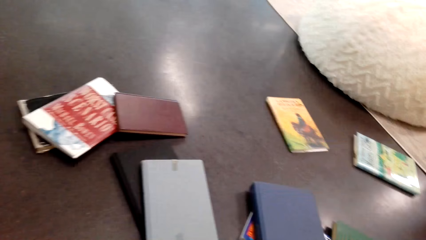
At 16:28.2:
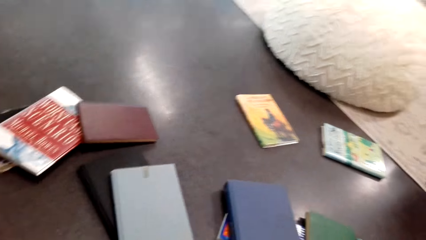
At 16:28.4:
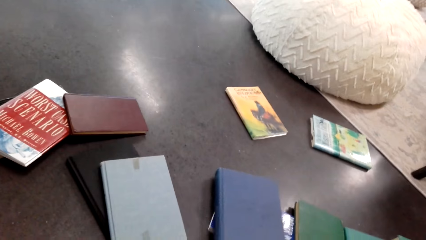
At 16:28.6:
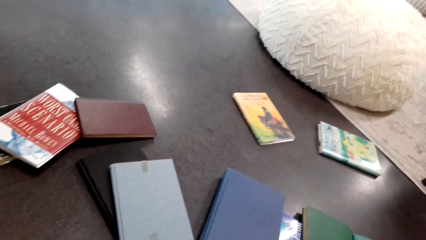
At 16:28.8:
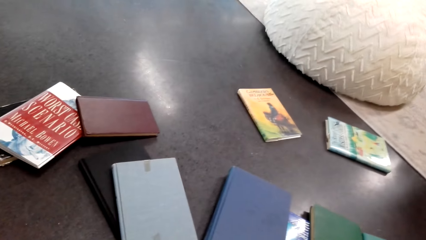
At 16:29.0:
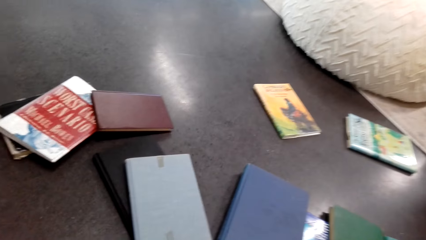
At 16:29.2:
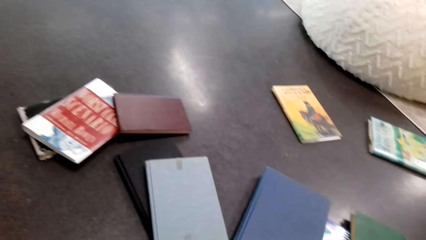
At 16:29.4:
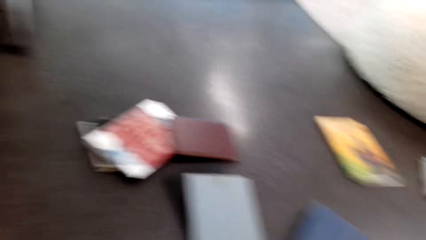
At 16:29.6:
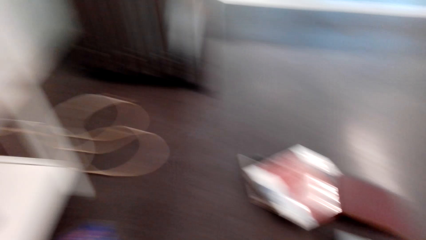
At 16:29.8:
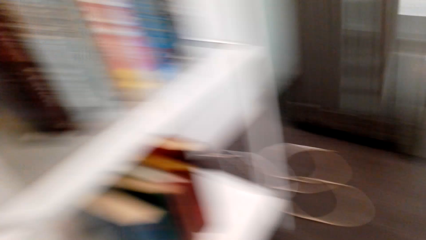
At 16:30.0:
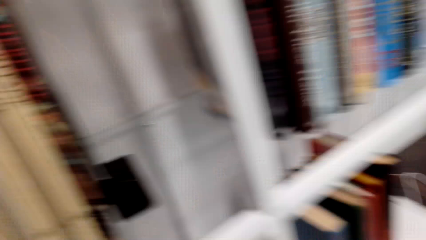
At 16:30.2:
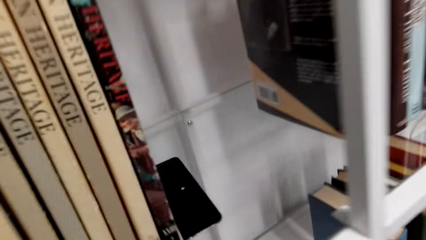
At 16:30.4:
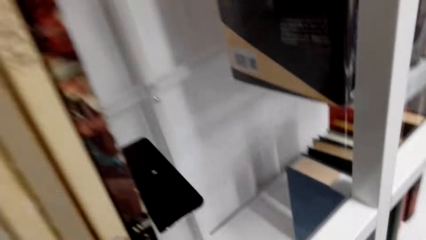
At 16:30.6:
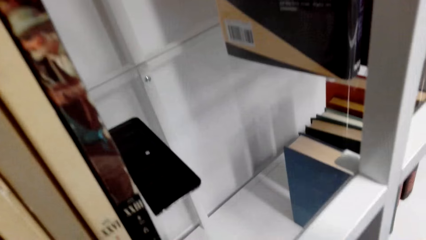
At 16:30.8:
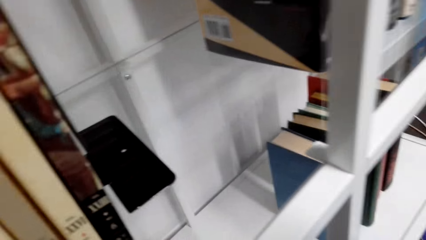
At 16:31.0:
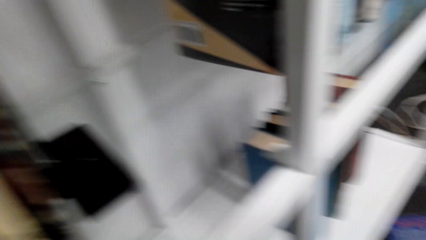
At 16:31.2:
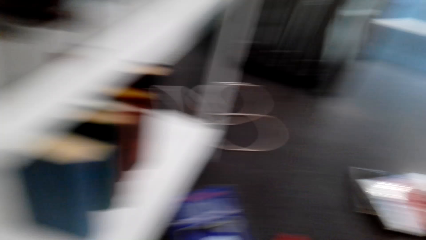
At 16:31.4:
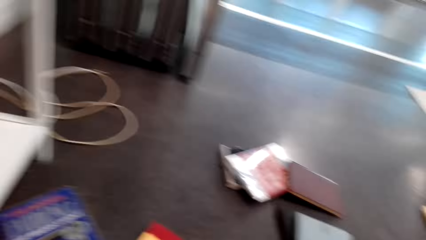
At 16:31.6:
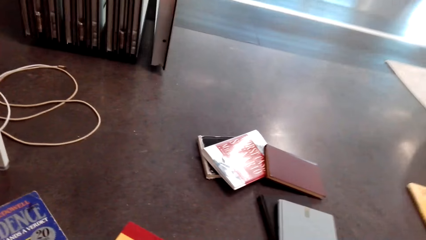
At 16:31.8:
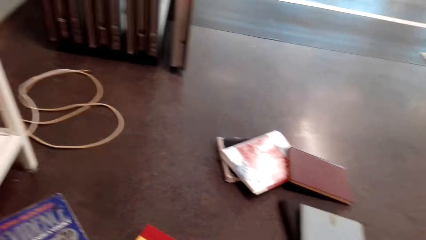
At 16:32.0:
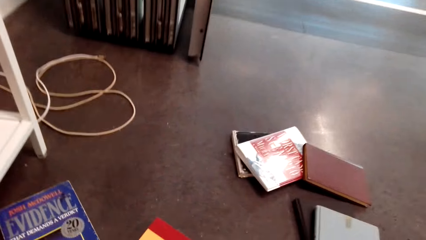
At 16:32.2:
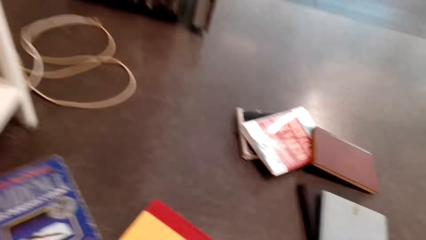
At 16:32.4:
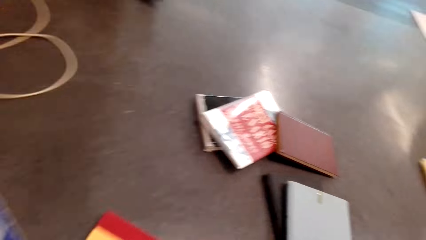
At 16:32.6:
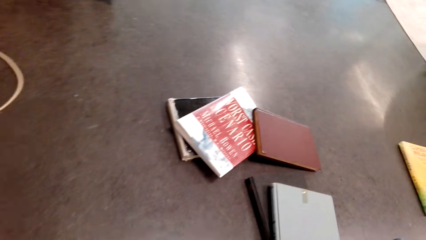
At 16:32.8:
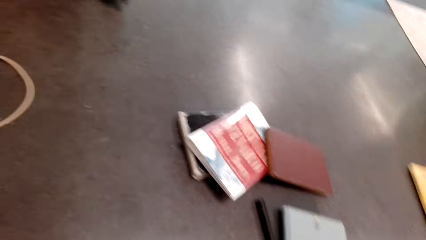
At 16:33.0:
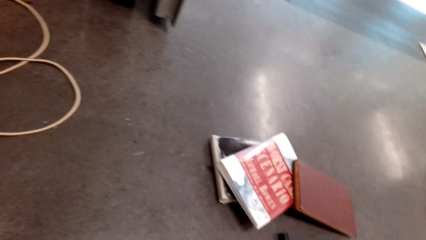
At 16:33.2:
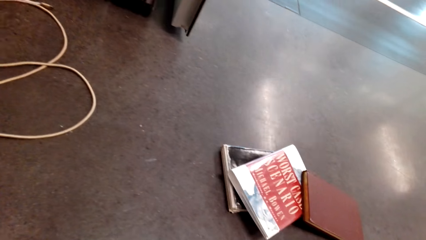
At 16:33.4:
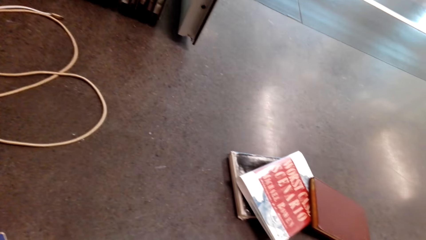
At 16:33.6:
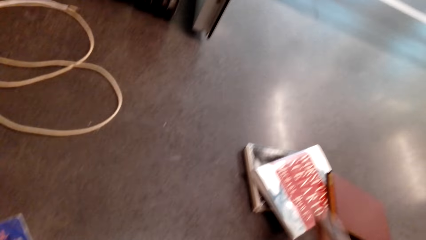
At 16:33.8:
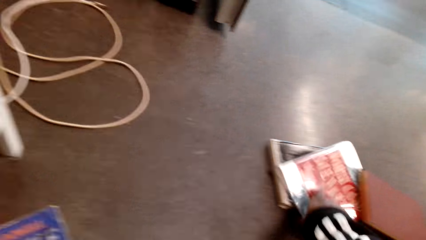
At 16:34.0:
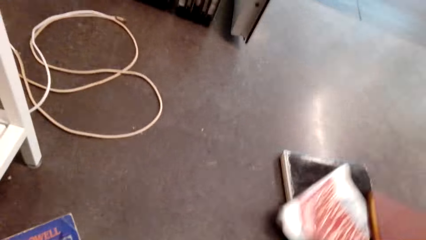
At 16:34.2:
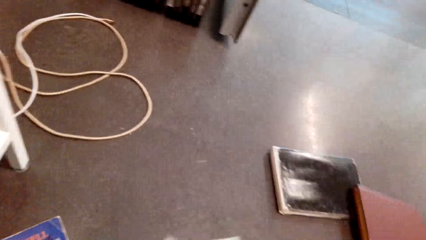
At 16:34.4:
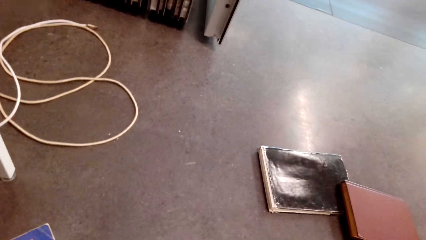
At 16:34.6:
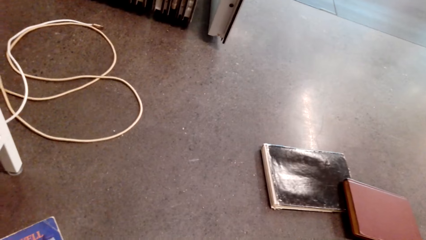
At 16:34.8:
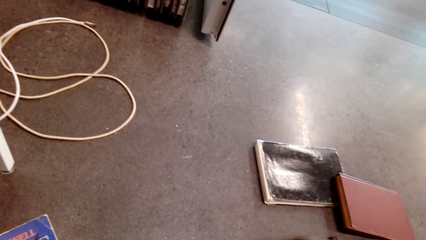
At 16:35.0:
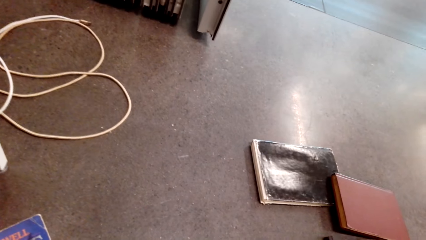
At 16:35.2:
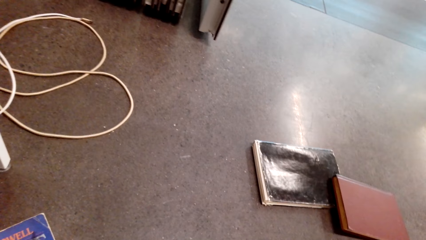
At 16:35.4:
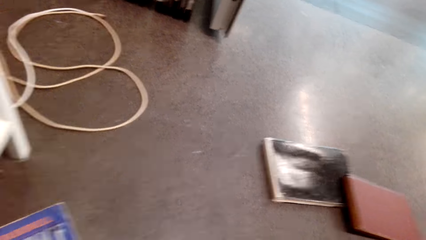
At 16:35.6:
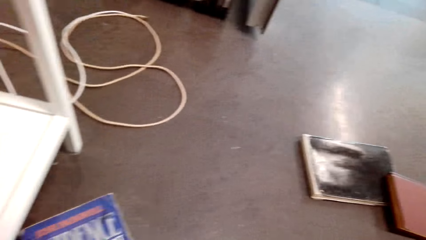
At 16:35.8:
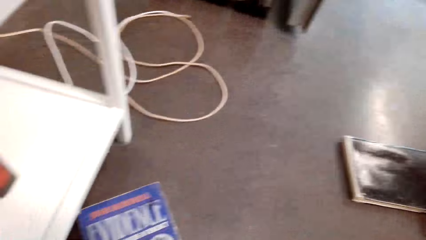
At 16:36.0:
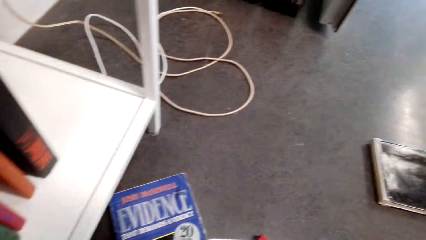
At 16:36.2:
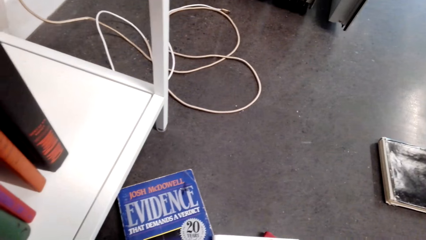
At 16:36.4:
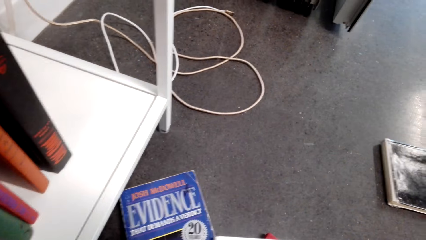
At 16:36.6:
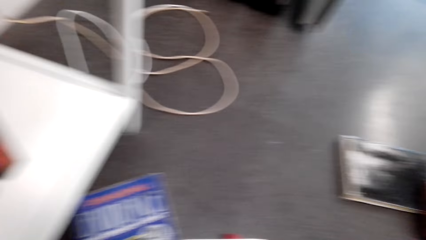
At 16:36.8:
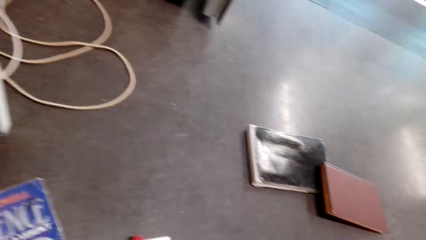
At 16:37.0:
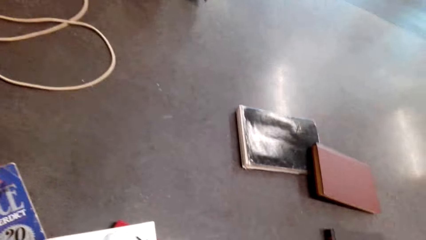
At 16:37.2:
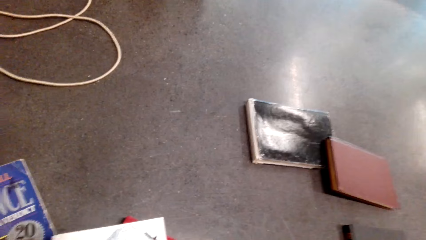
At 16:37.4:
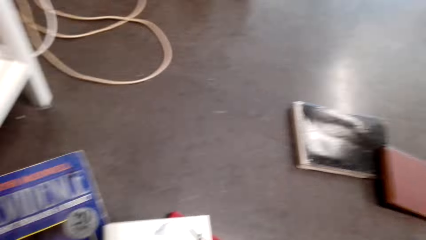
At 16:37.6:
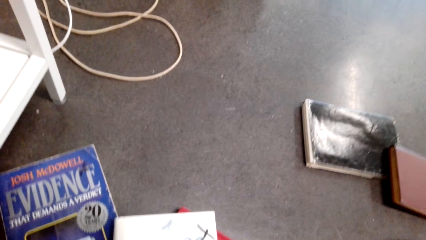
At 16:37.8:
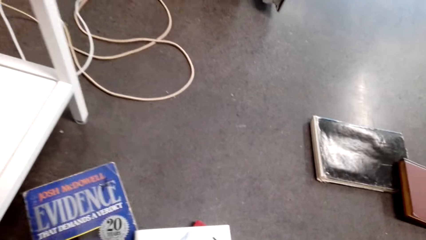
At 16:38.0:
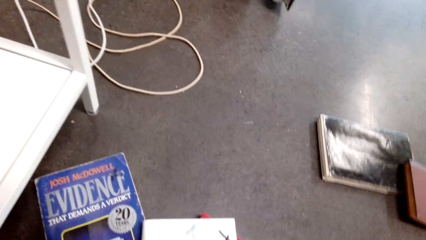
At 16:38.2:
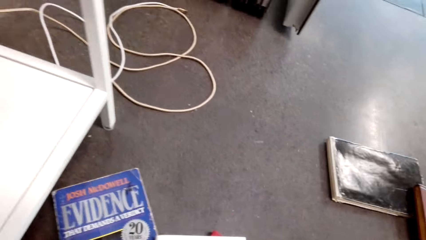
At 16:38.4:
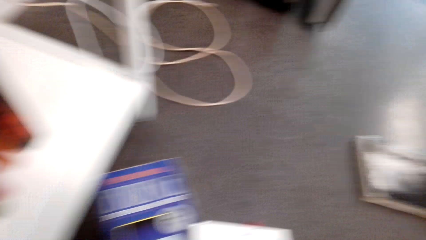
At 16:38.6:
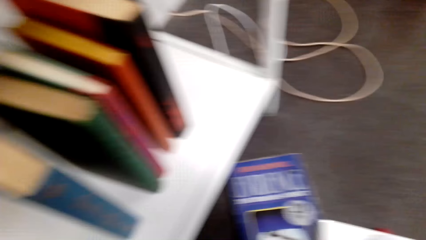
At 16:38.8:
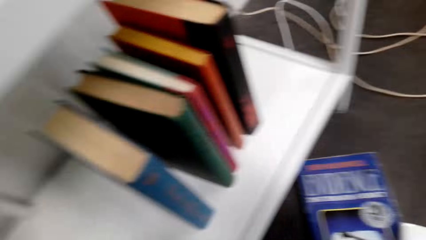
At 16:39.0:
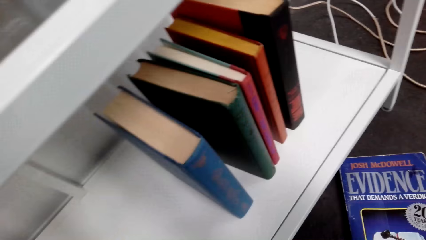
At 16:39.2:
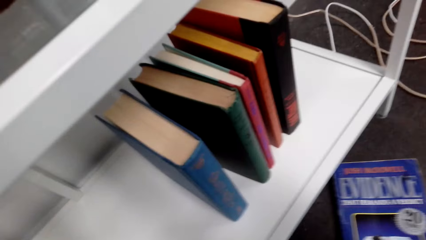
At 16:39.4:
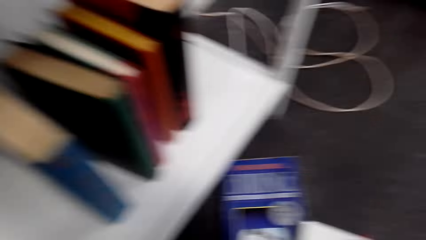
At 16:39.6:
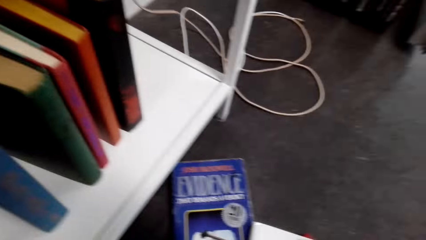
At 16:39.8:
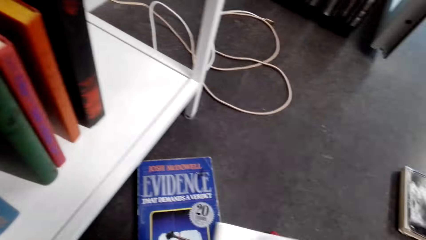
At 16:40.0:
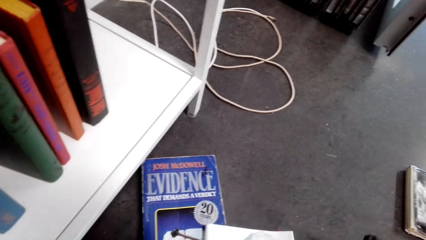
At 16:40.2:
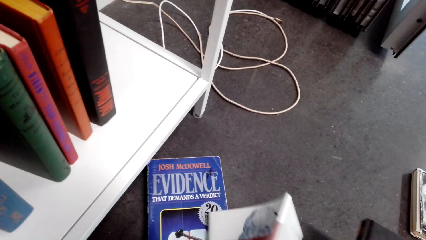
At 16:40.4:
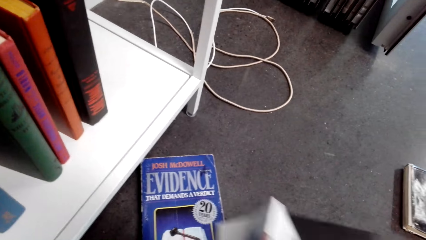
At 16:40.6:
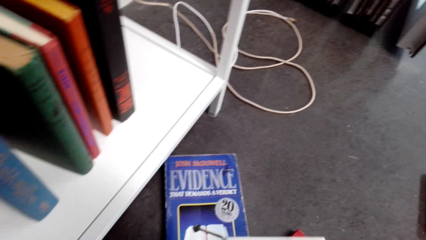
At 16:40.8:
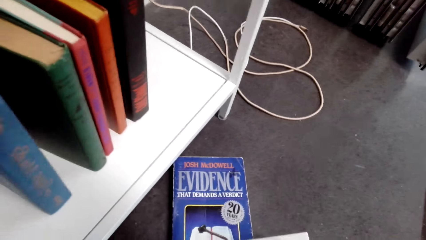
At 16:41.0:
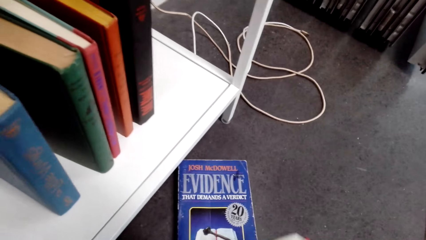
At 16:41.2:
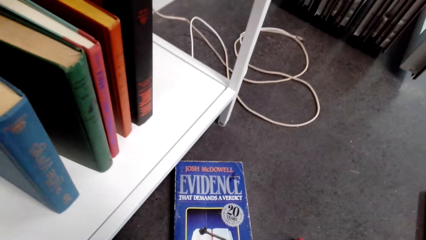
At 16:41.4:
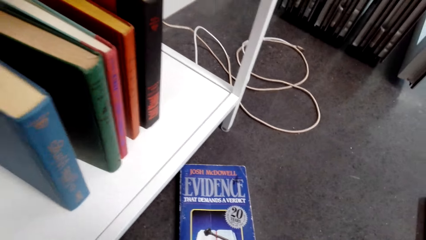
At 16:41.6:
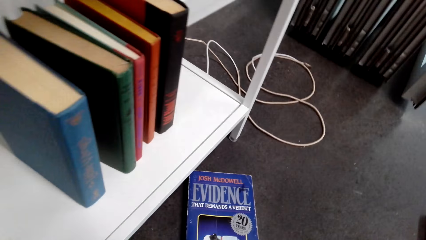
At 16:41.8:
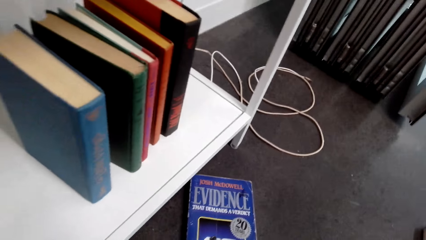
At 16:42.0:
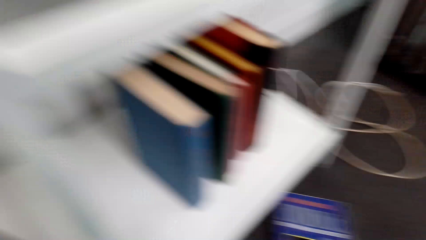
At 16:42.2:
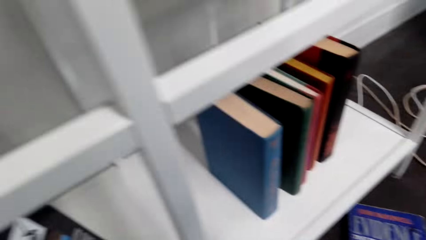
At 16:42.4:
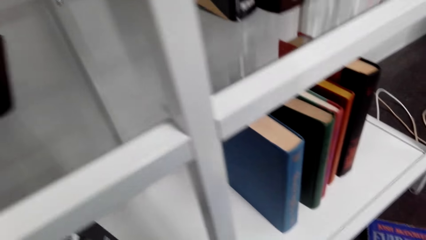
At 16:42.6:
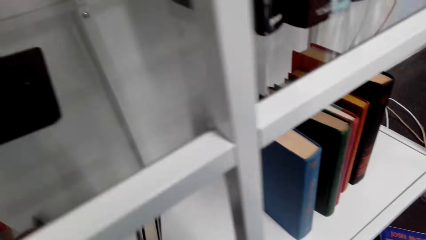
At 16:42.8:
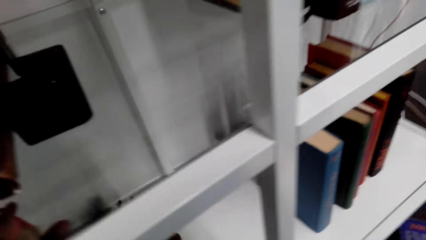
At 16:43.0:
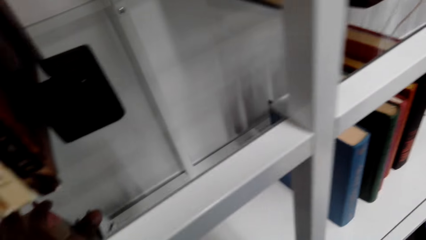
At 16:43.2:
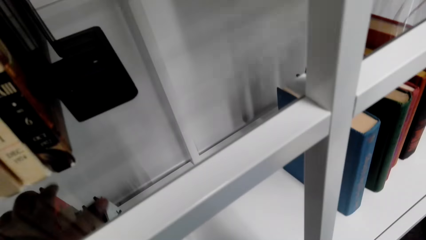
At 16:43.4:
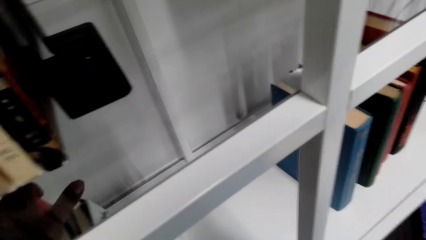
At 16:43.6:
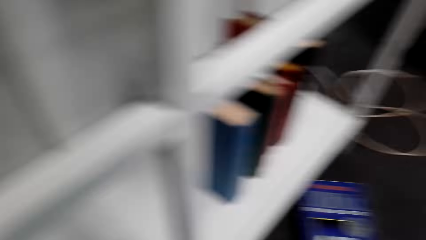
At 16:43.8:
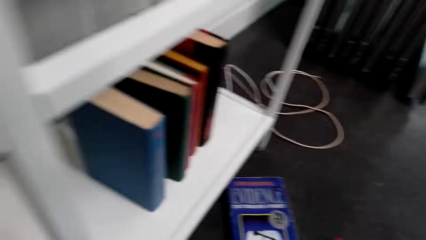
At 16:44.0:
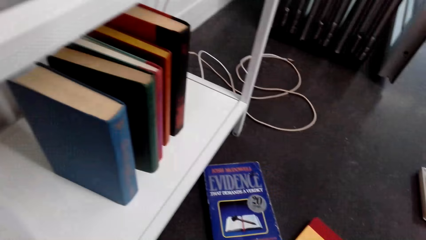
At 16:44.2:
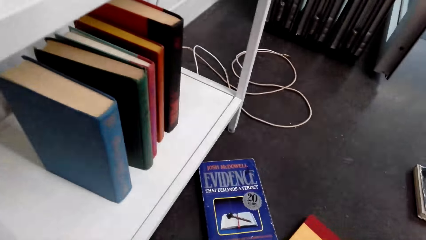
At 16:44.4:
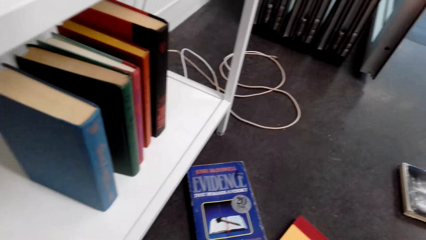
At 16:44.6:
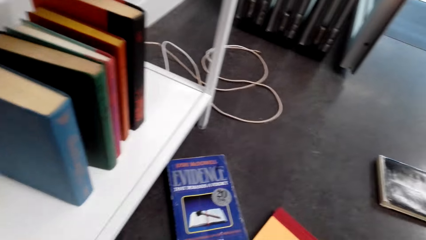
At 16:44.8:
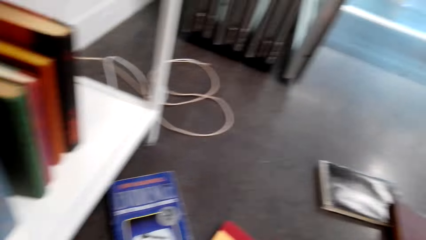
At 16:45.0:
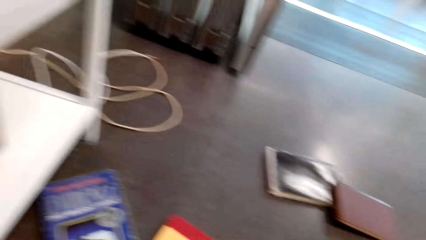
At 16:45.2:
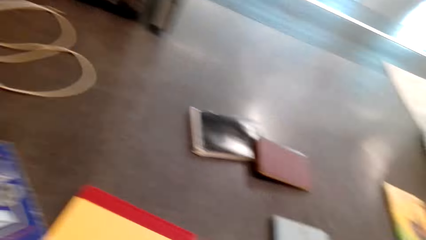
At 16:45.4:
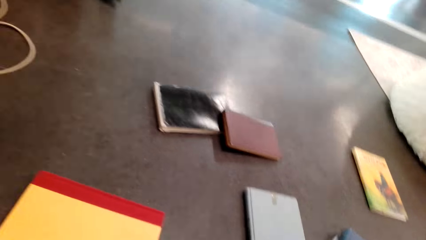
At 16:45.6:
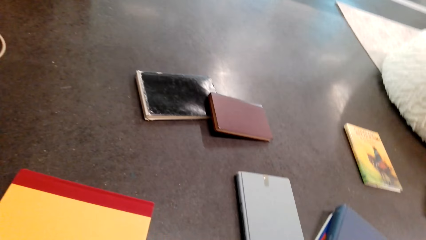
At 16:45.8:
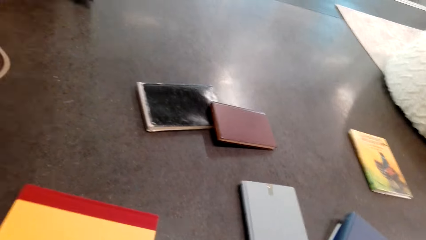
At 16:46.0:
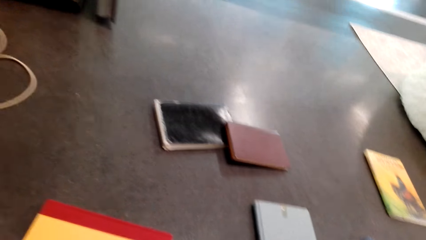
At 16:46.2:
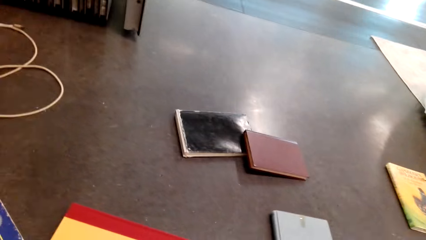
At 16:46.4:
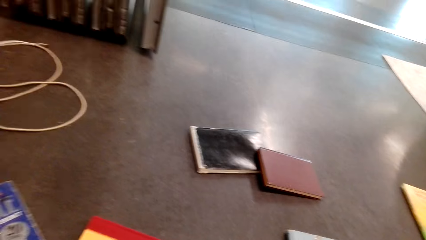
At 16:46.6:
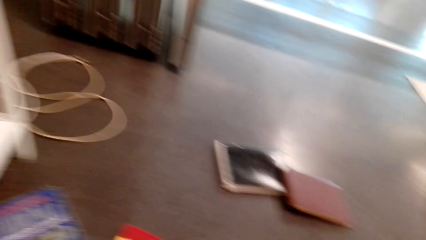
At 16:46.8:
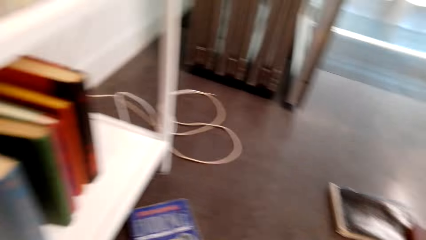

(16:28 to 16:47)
The camera wearer looks around the floor and adjusts books on the floor. They pick a book. They turn towards the bookcase. They pick a paper on the floor. They pick a book. They look around the floor. They pick books. They put the books in the bookcase. They look around on the floor.
